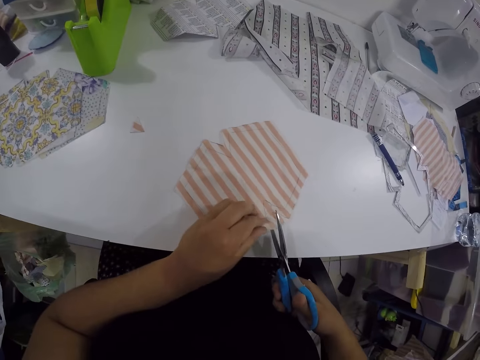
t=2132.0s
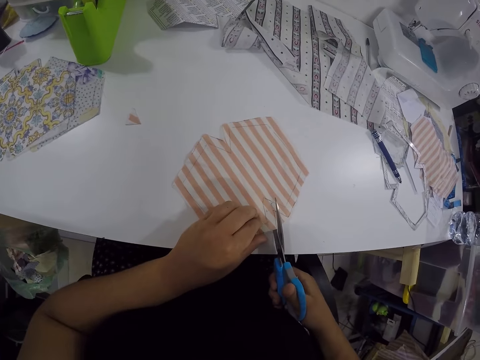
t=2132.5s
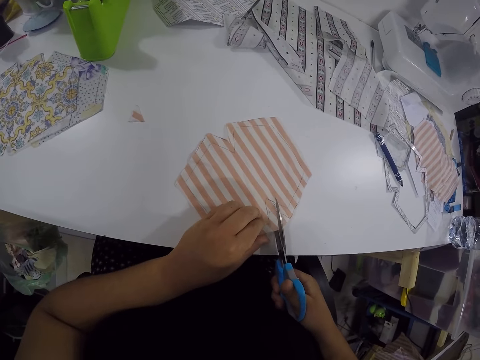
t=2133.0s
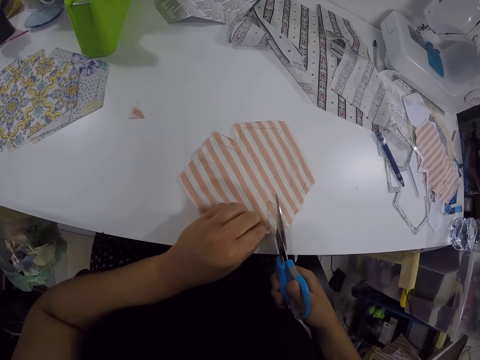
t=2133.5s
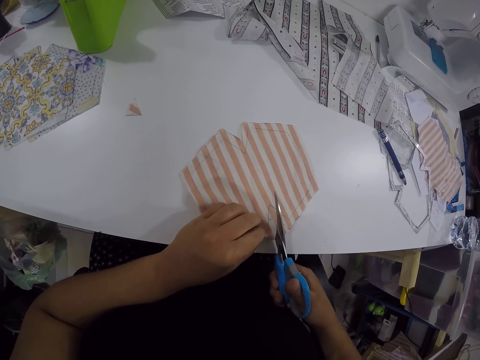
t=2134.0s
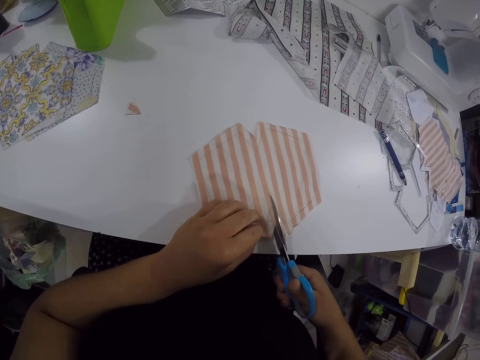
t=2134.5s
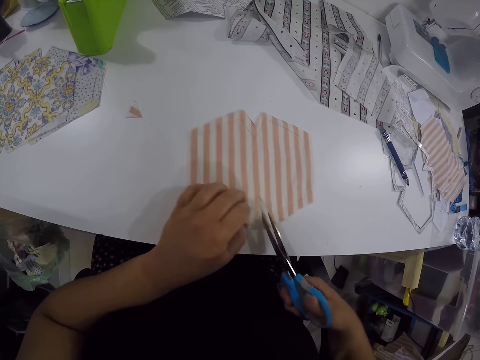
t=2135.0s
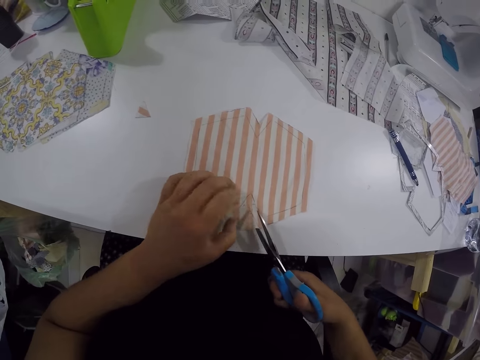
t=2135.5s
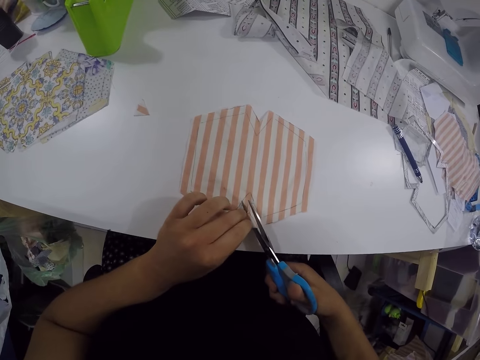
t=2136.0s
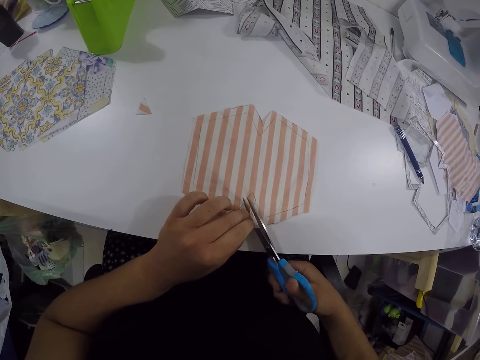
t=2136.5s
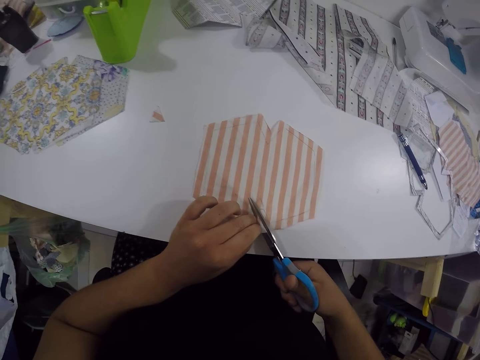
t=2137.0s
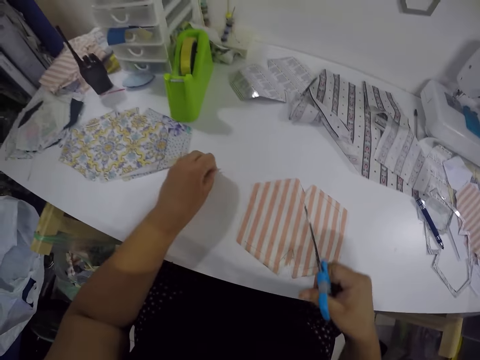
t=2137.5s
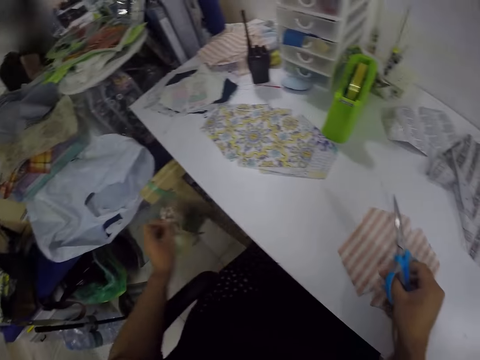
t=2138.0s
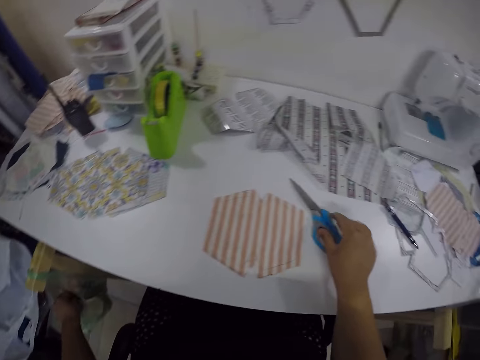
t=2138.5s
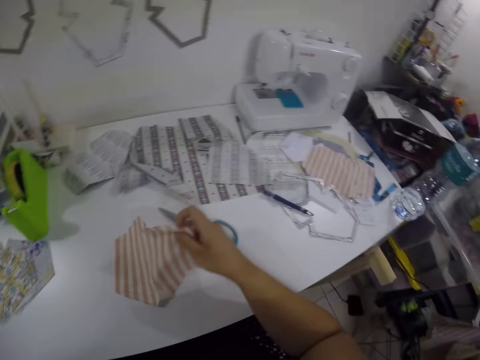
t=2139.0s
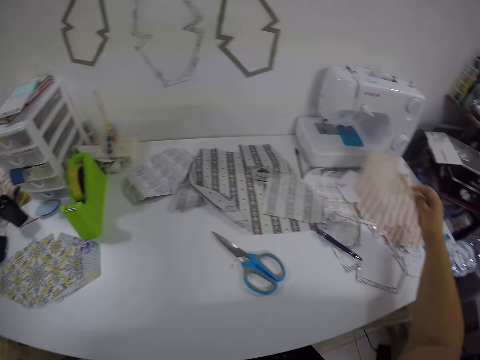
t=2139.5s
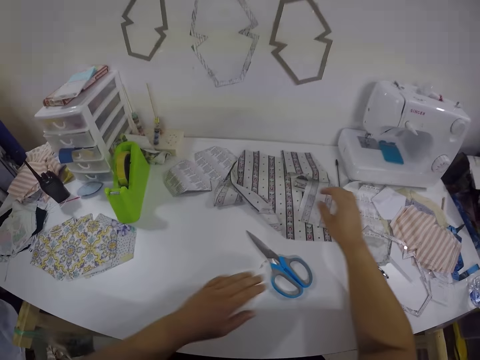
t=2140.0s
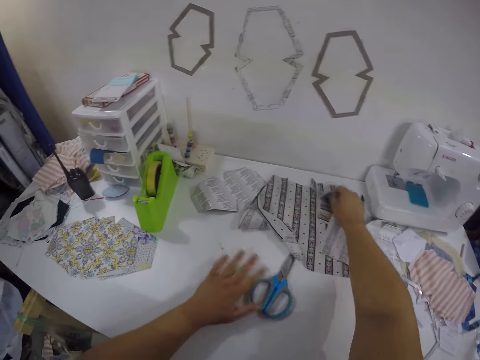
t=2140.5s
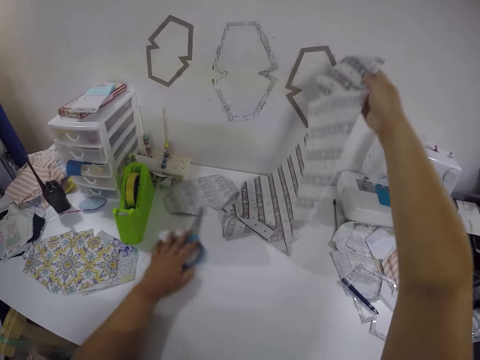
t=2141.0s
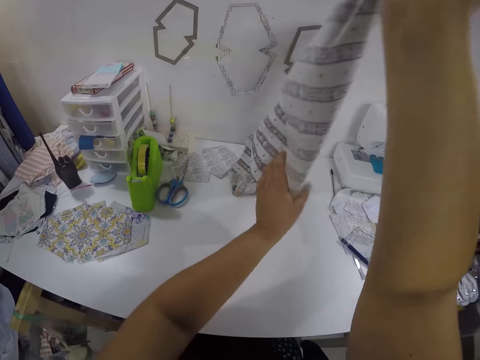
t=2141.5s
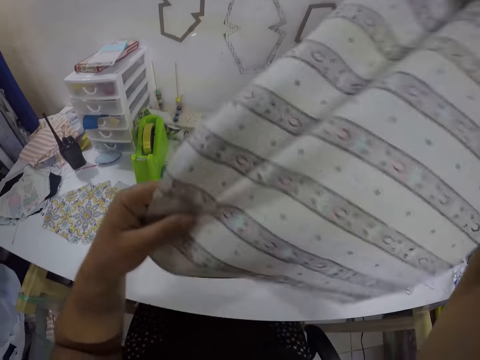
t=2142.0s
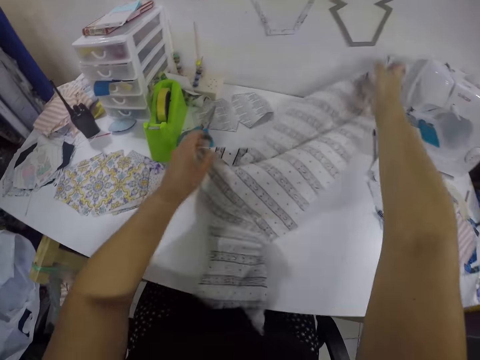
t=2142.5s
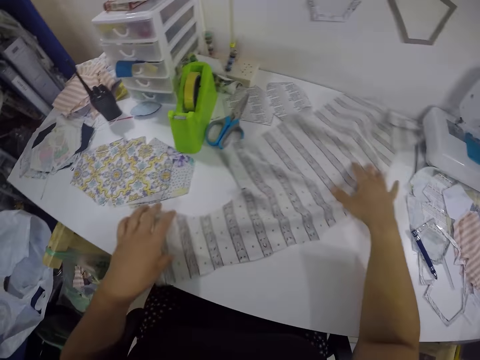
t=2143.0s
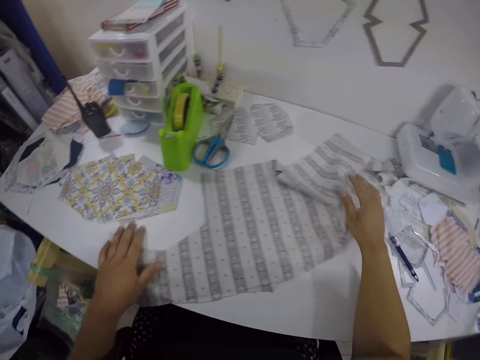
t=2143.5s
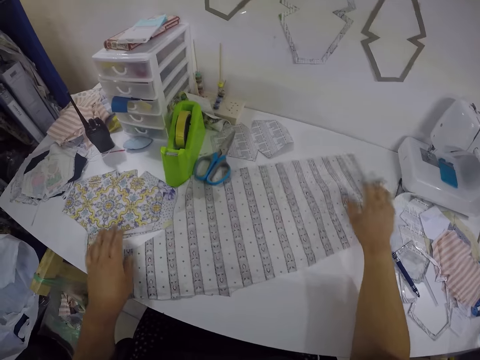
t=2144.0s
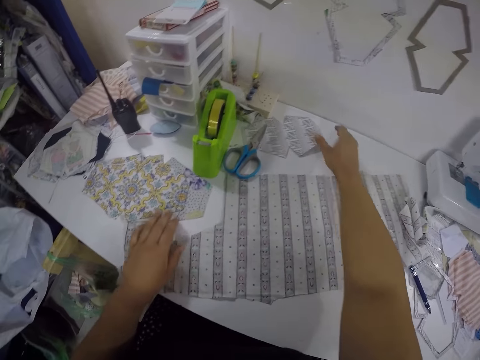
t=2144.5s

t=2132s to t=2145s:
The camera wearer adjusts the cloth. She cuts the cloth with the scissors. She picks up the piece of cloth on the table with her left hand. She drops the piece of cloth into the plastic bag with her left hand. She puts the scissors on the table. She picks up the piece of cloth on the table with her right hand. She drops the piece of cloth on the table with her right hand. She picks up a piece of cloth from the table with her right hand. She adjusts the scissors on the table with her left hand. She picks up a piece of cloth from the table with both hands. She drops the piece of cloth on the table with both hands. She adjusts the piece of cloth on the table with both hands.

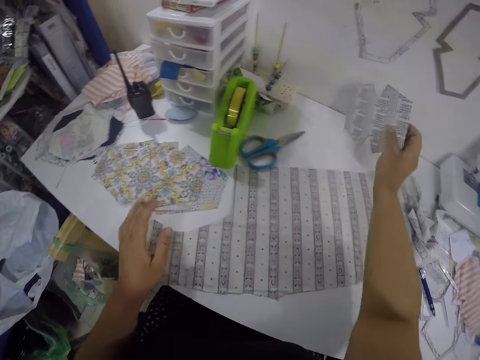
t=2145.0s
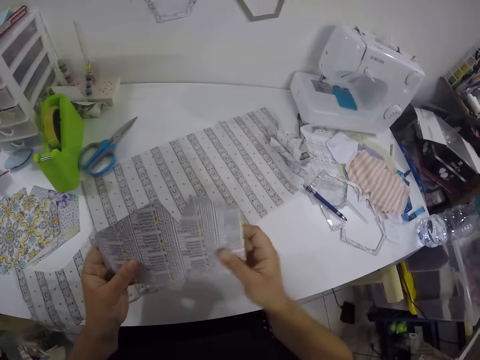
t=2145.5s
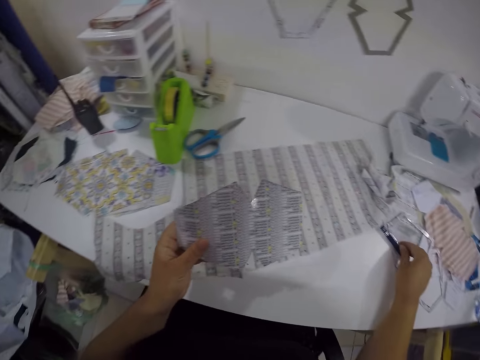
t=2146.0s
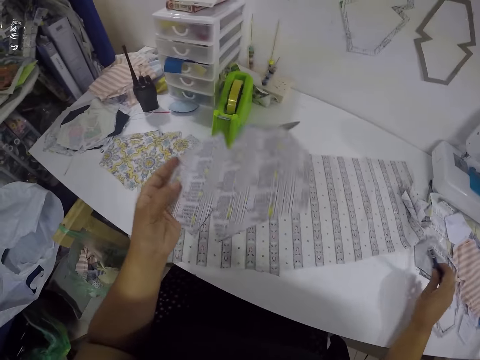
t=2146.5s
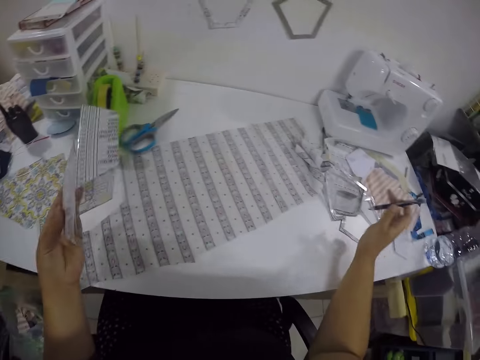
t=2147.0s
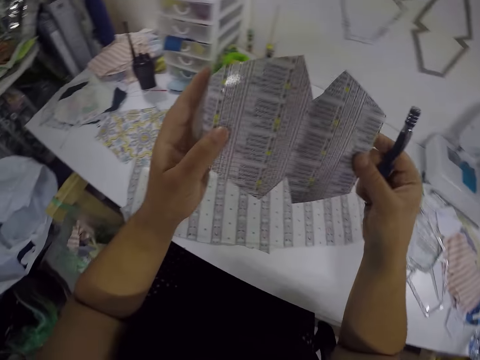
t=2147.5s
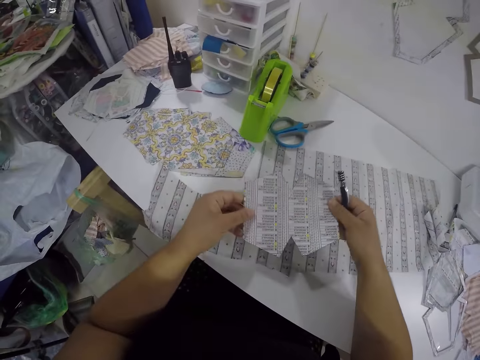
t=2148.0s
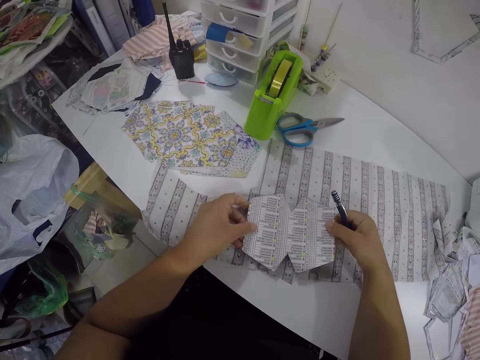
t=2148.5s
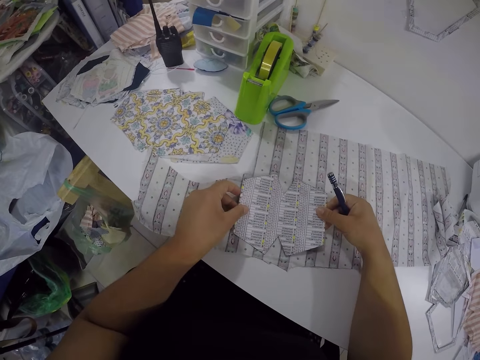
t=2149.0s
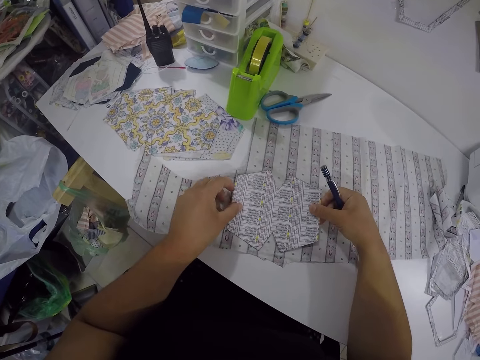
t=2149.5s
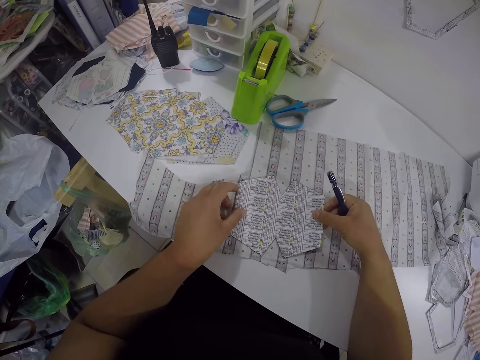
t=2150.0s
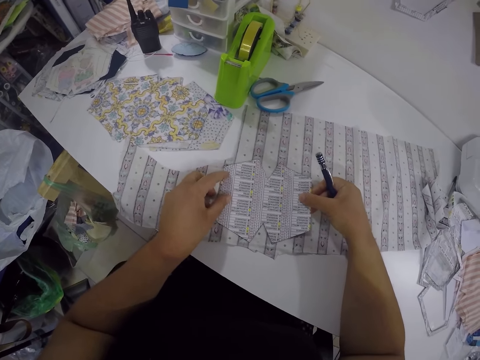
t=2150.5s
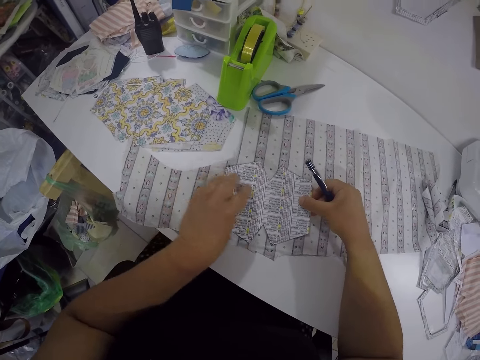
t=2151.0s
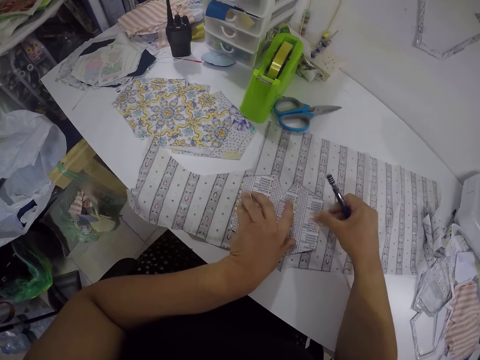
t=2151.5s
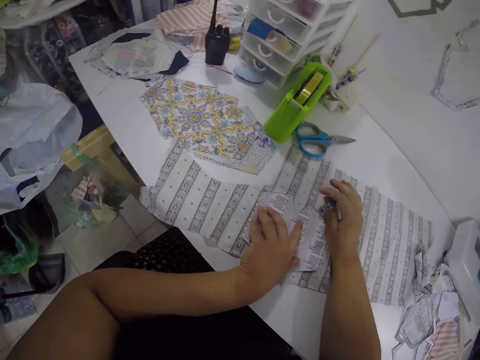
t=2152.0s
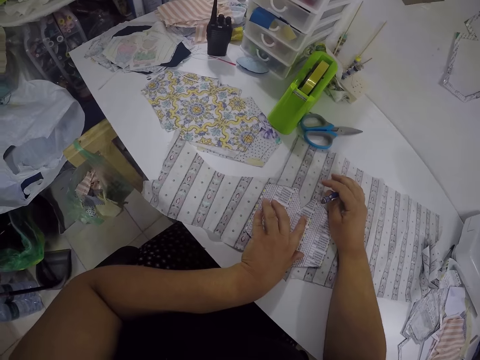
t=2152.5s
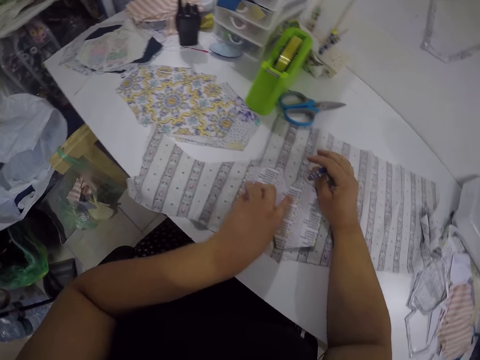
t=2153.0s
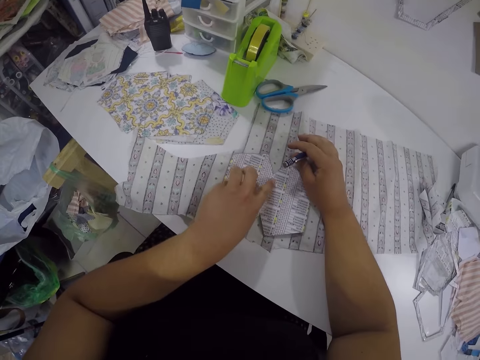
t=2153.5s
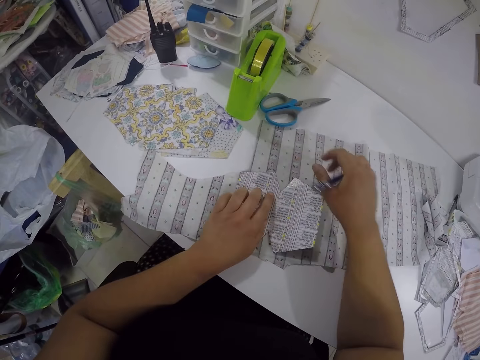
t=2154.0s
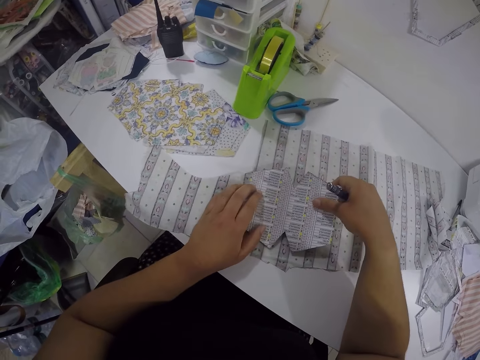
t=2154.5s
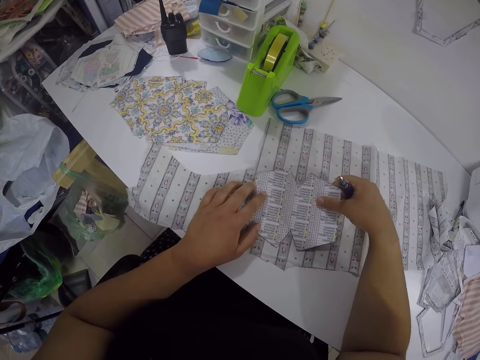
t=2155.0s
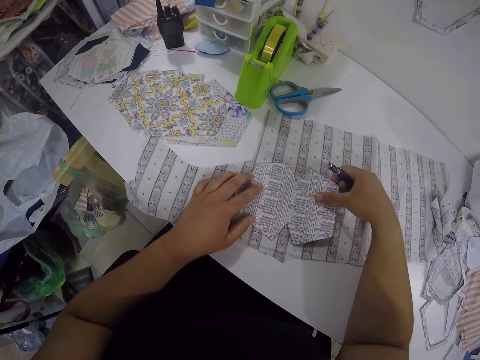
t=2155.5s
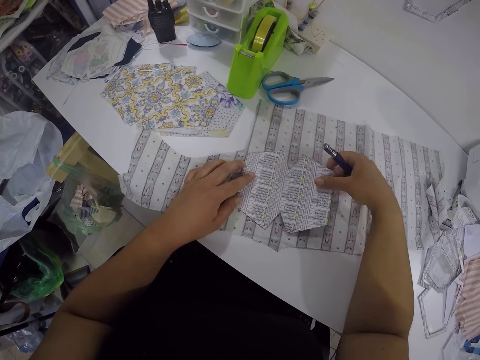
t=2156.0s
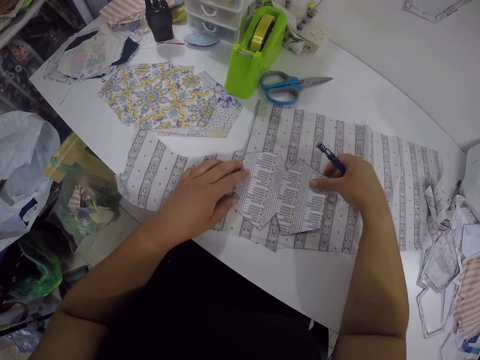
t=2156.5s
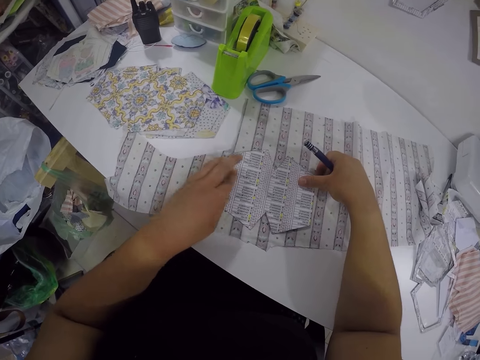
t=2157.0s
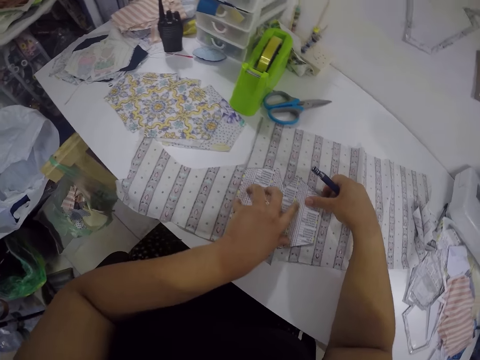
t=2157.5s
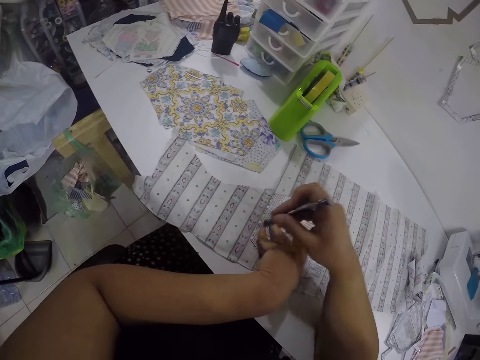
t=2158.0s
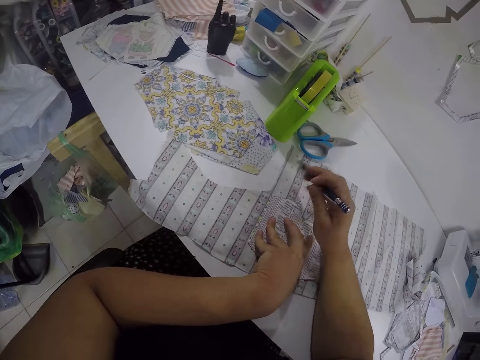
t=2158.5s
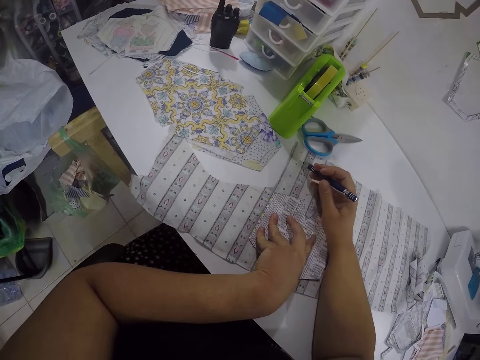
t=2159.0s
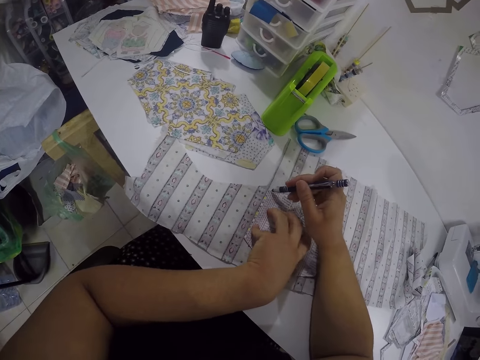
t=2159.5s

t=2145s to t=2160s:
The camera wearer picks up the sewing pattern from the table with her right hand. She holds the sewing pattern in both hands. She picks up a marker pen from the table with her right hand. She holds the sewing pattern in both hands. She drops the sewing pattern on the piece of cloth with both hands. She adjusts the paper cut out on the fabric with both hands. She outlines the paper cut out on the fabric with the pen in her right hand.
